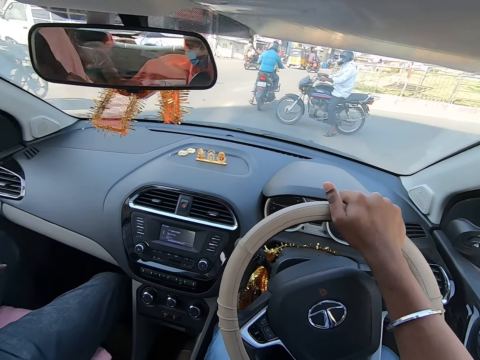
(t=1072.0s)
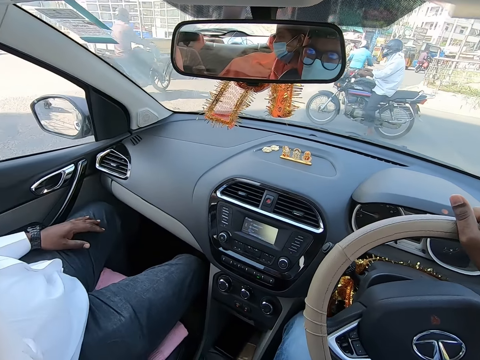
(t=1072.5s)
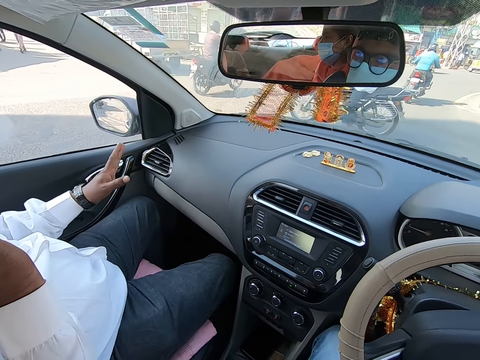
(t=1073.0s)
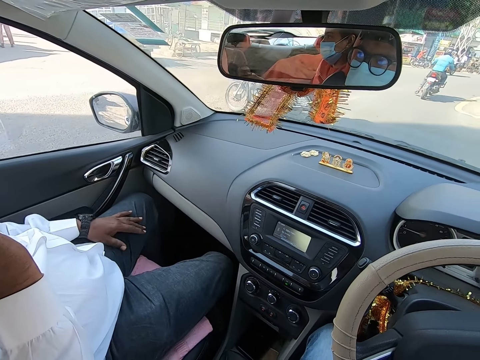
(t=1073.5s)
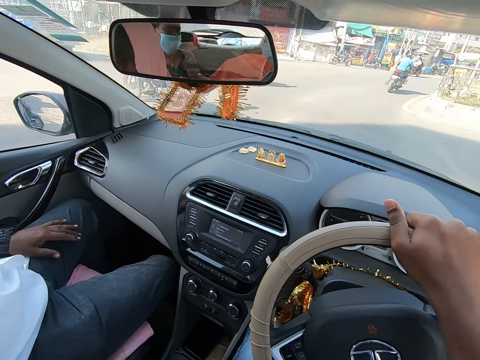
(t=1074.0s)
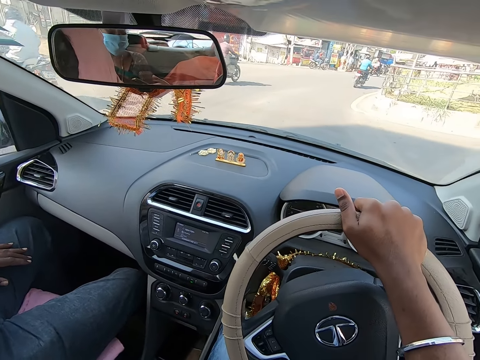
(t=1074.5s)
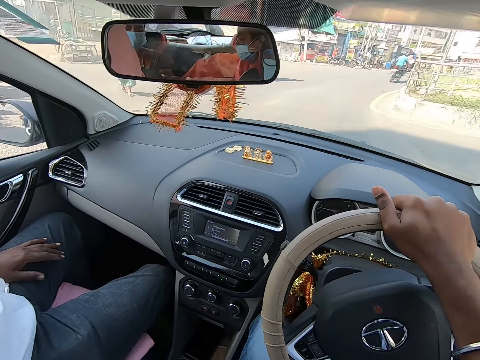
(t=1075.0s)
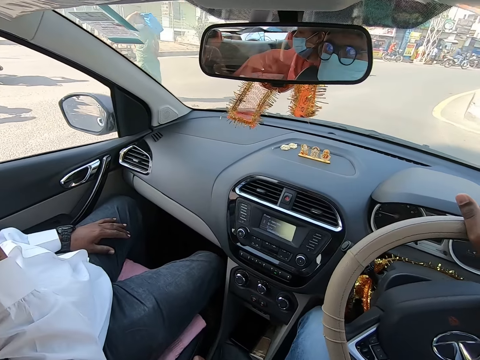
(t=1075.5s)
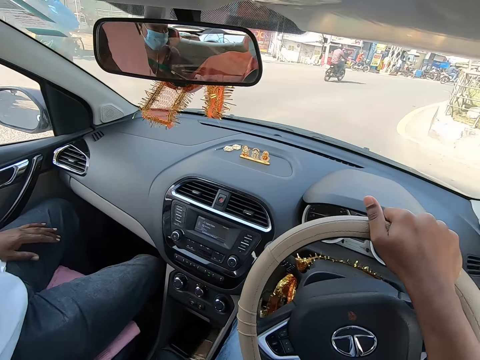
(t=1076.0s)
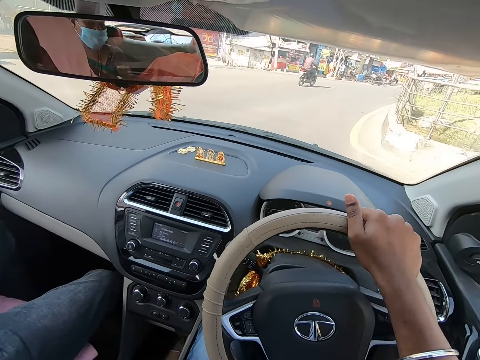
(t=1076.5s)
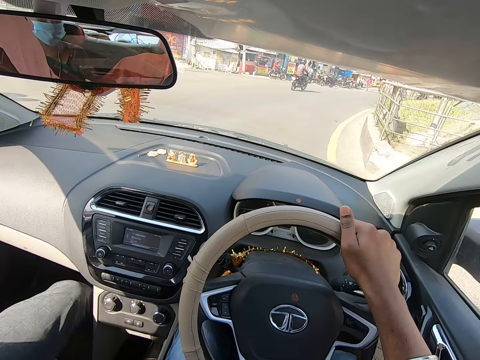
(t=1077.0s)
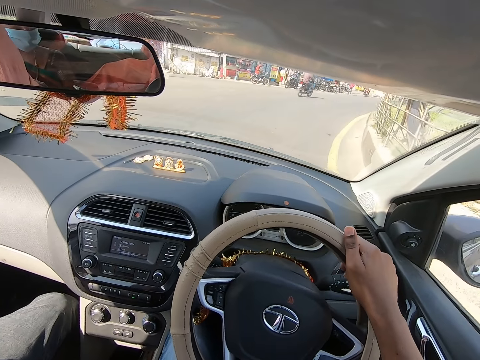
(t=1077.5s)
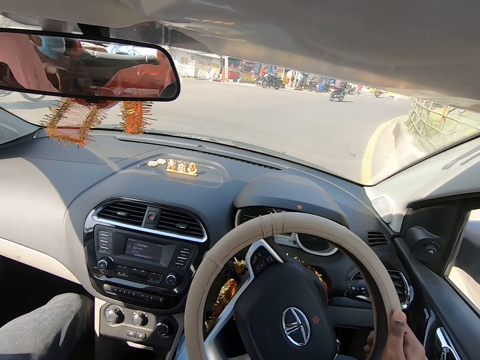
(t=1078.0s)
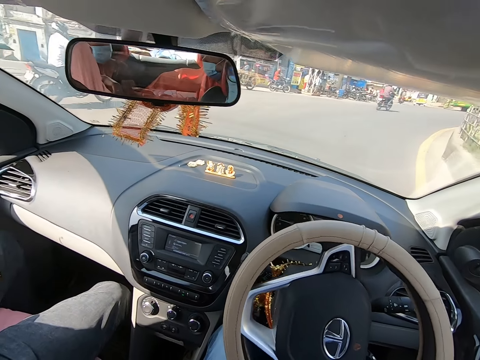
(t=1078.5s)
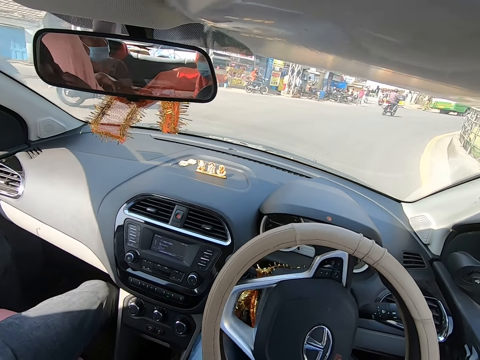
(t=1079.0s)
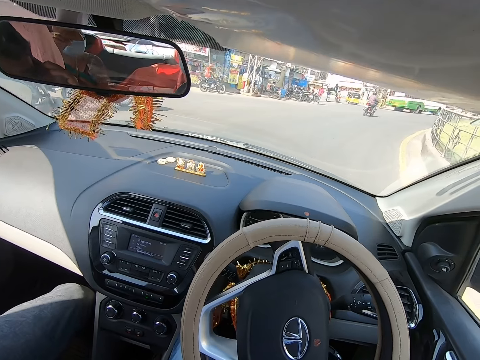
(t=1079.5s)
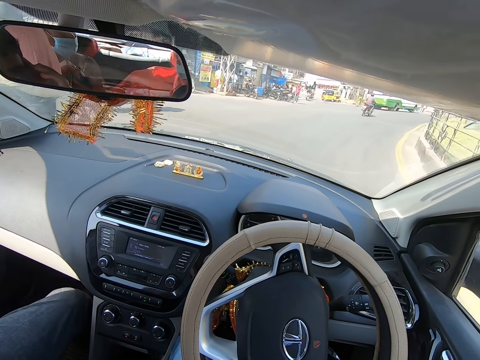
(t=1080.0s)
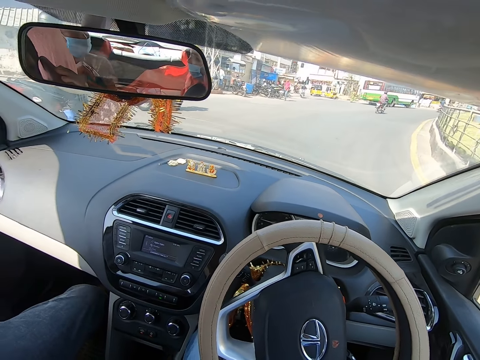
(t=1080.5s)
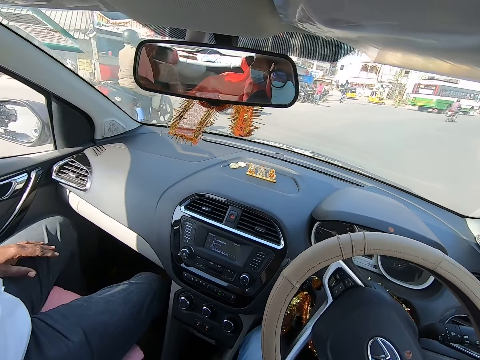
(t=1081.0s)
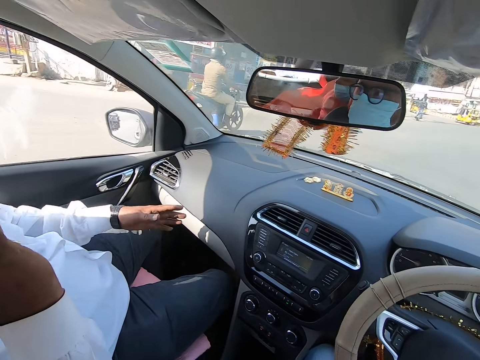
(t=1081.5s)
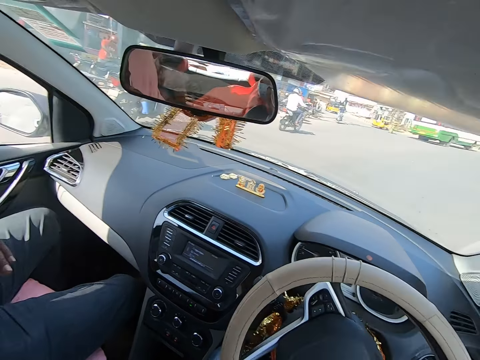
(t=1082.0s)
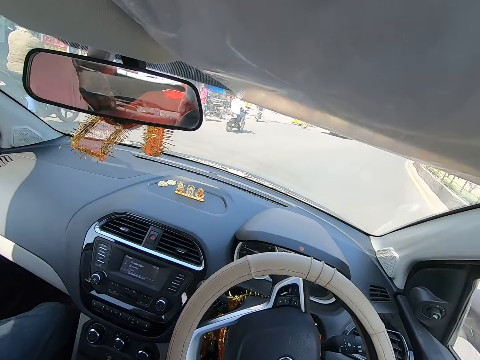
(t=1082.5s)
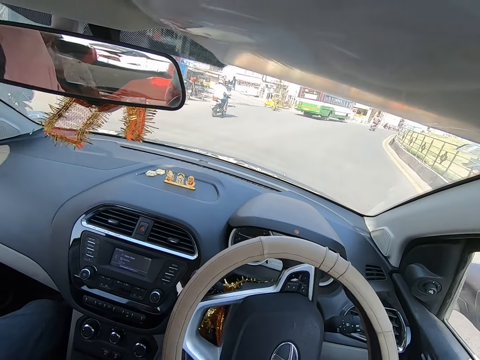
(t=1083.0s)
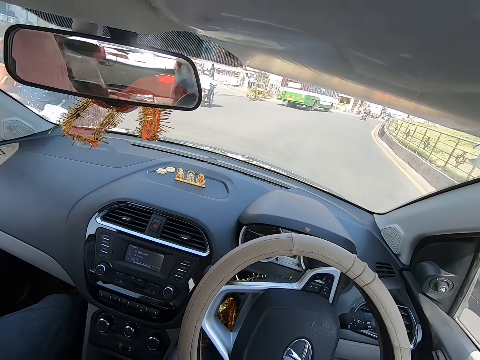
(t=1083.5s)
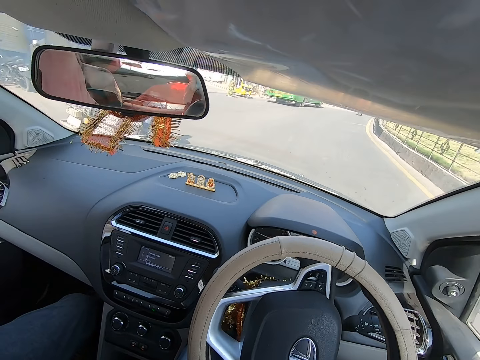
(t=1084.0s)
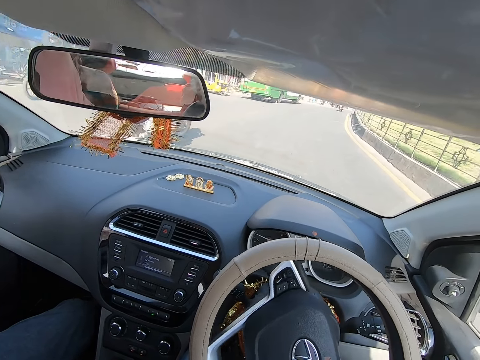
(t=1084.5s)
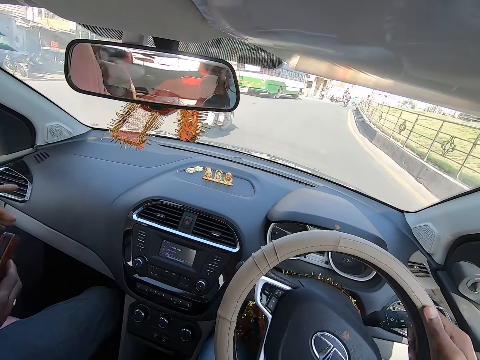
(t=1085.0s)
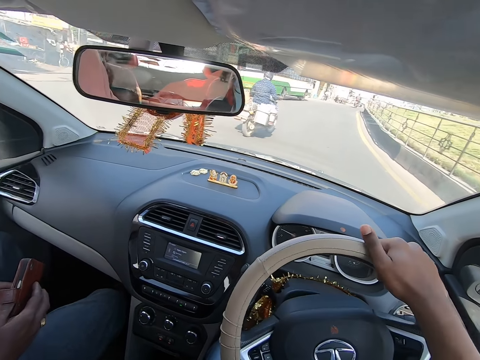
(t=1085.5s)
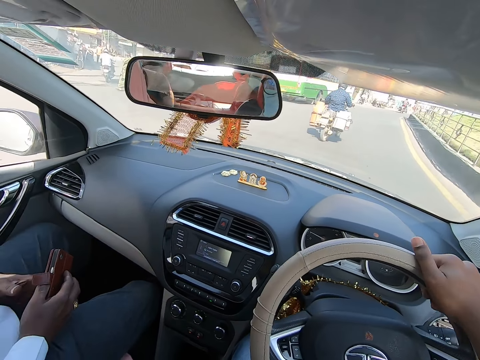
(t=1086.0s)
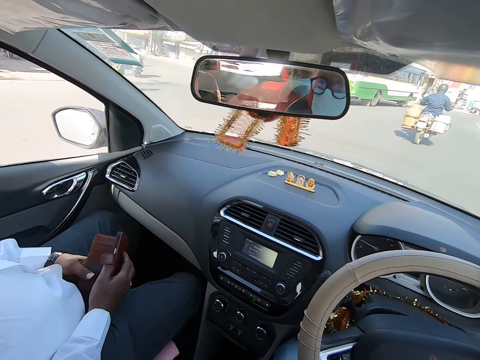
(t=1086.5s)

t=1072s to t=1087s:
A bike rides past the camera wearer. The camera wearer looks left. They drive the car. They look left. They drive the car.

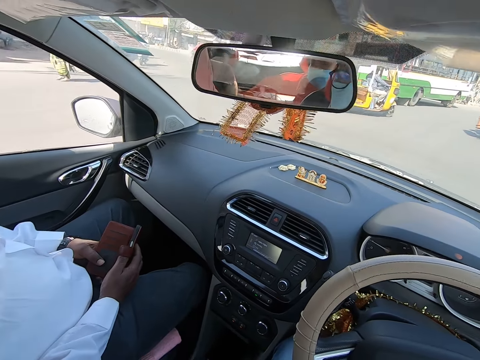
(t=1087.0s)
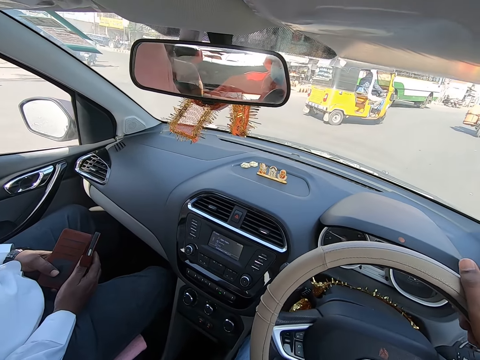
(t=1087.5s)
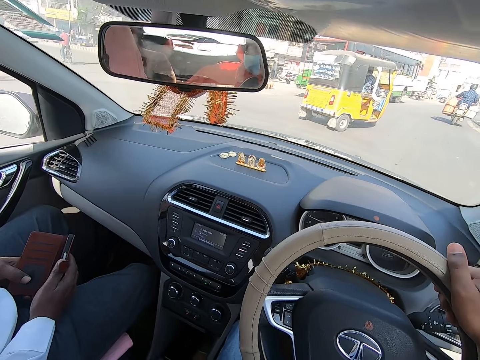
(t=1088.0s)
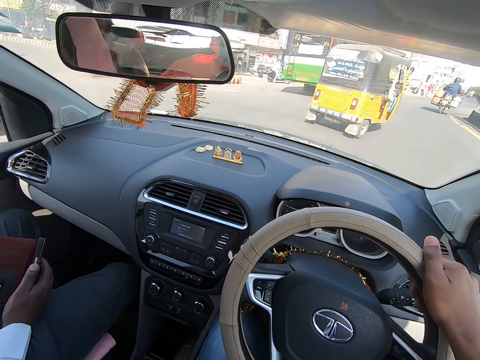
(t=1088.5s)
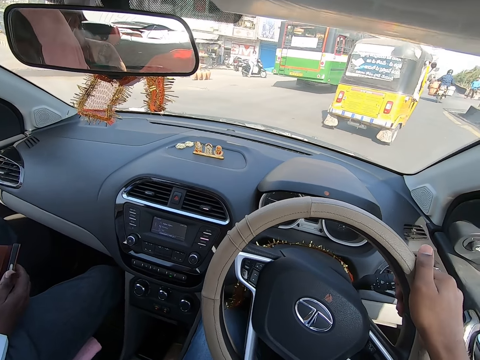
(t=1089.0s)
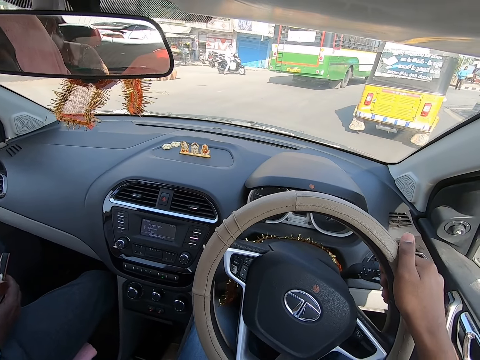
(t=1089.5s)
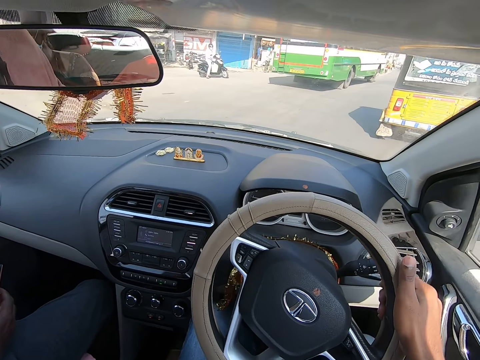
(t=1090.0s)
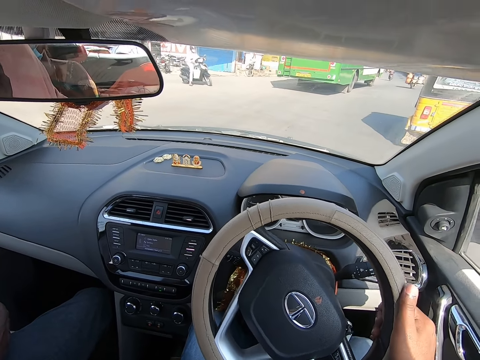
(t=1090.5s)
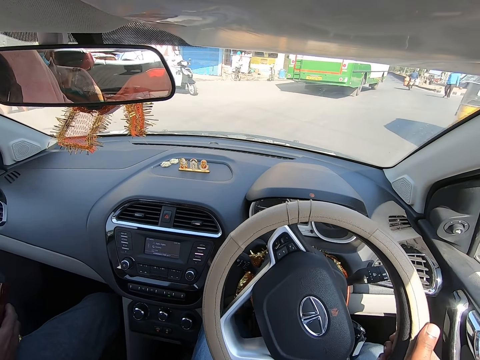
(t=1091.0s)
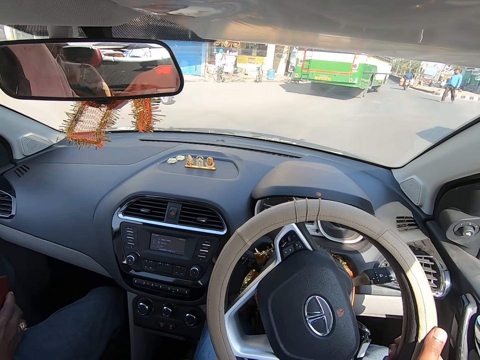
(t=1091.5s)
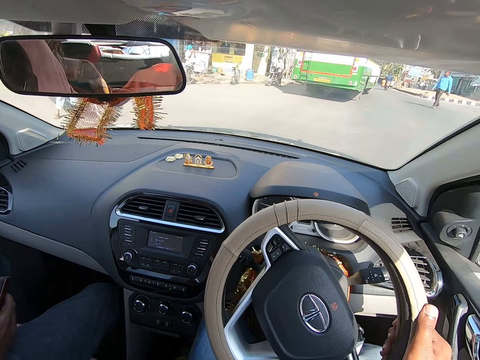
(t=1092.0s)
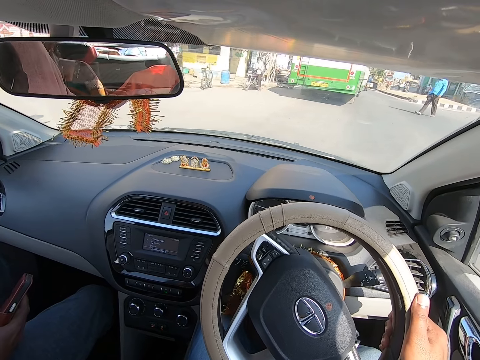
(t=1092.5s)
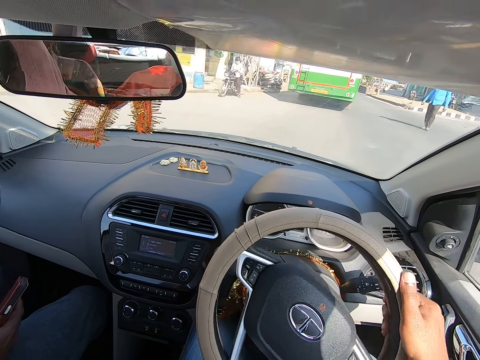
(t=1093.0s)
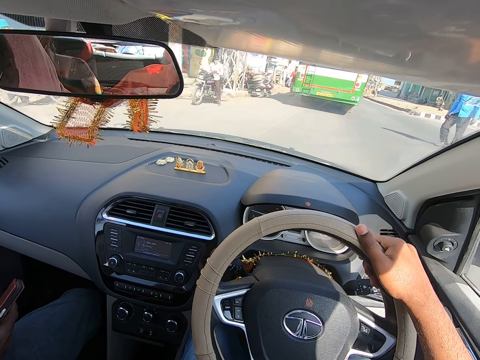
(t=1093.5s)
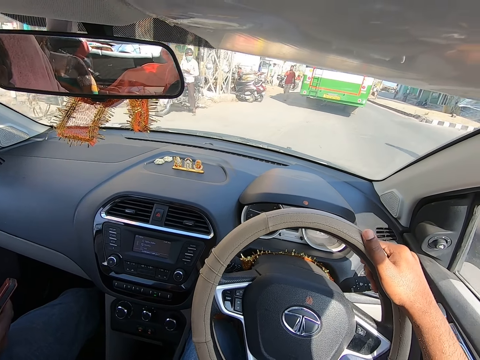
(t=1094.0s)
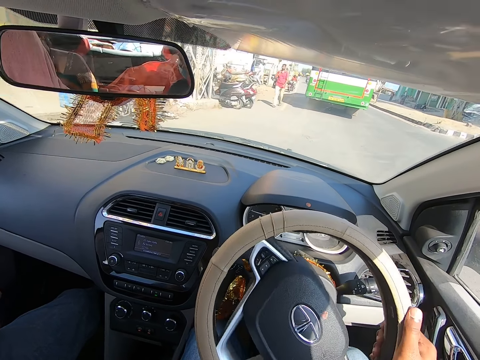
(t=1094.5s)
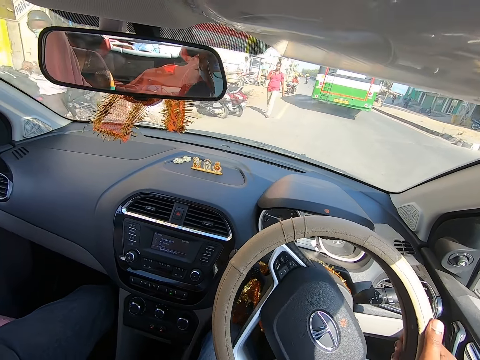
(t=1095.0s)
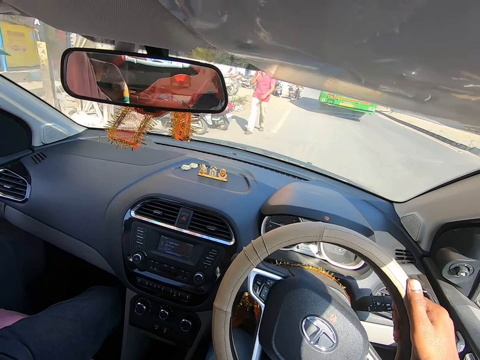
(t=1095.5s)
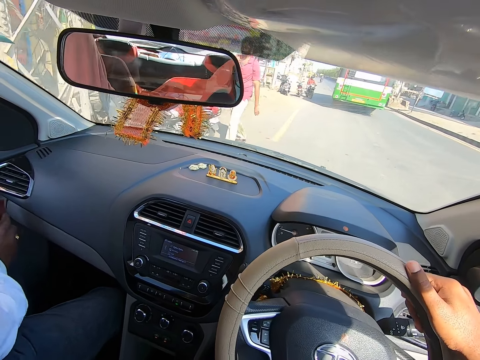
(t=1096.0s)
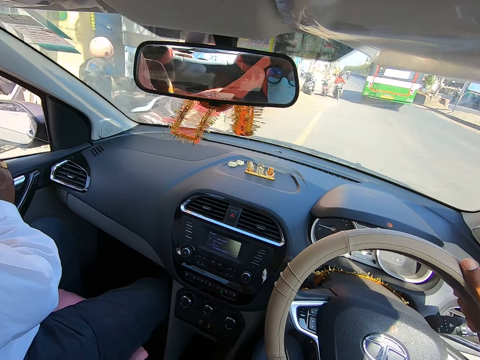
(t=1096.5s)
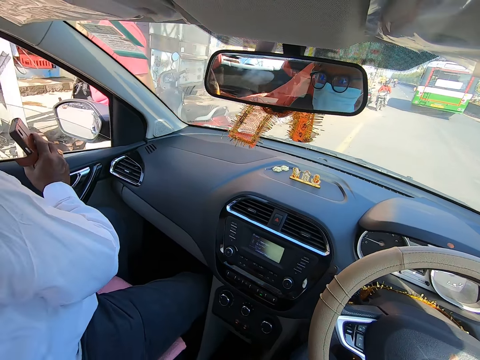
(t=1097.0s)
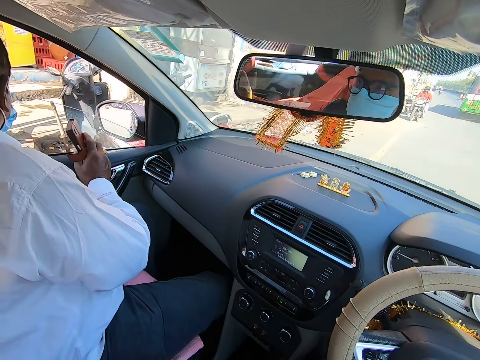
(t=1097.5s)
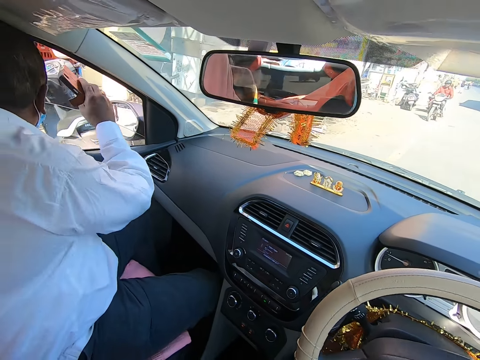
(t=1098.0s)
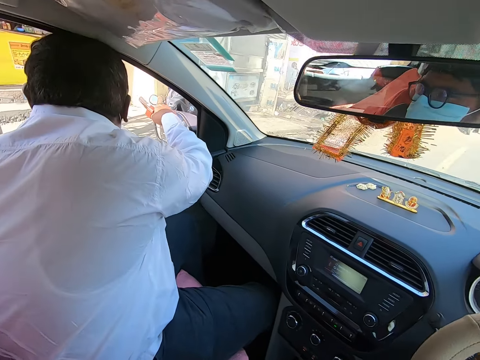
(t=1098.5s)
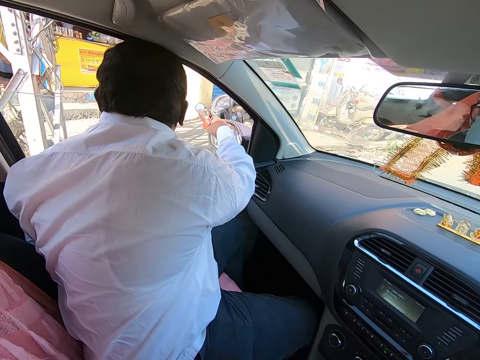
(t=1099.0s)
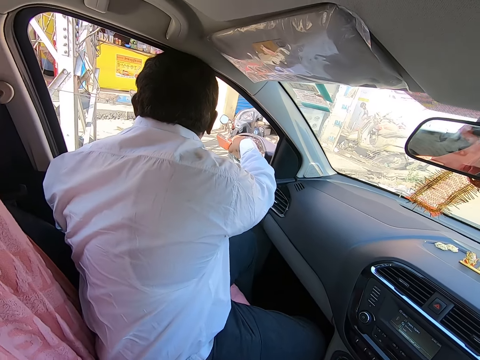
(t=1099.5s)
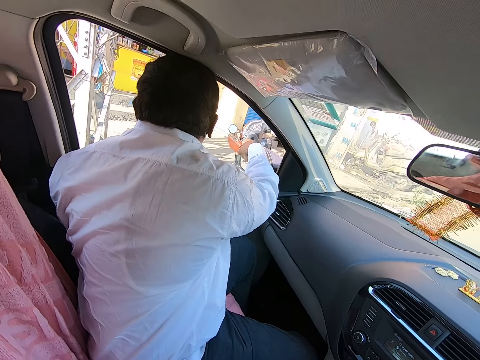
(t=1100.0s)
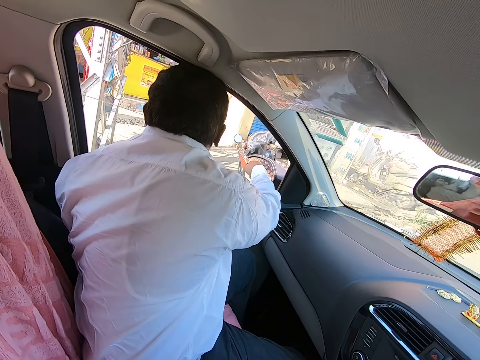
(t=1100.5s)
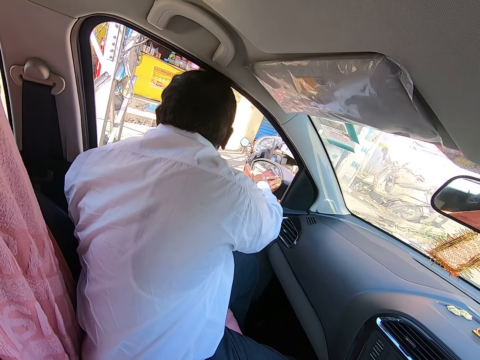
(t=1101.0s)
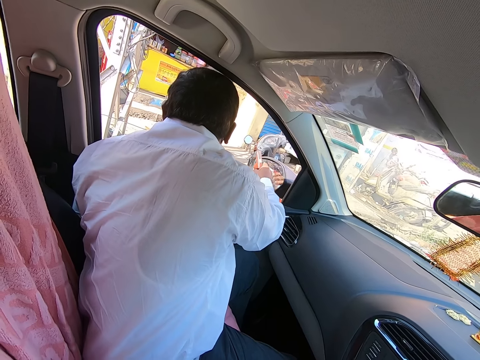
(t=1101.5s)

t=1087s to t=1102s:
The camera wearer parks the car. The man stretches his right hand through the car window and peeps through the car window. The man converses through the front door glass of the vehicle.
